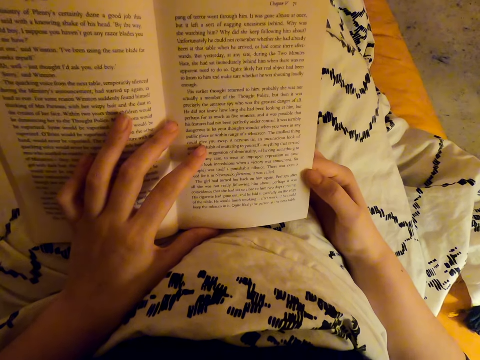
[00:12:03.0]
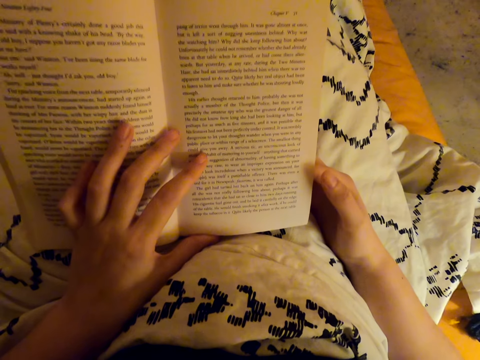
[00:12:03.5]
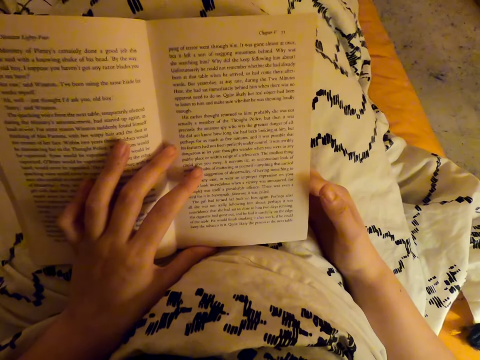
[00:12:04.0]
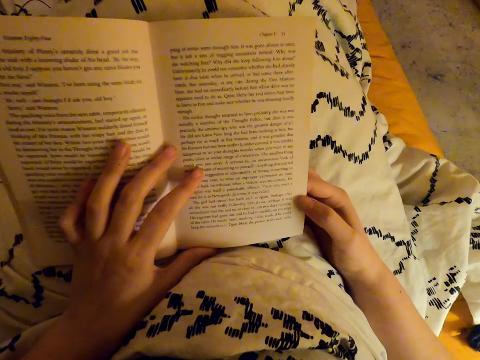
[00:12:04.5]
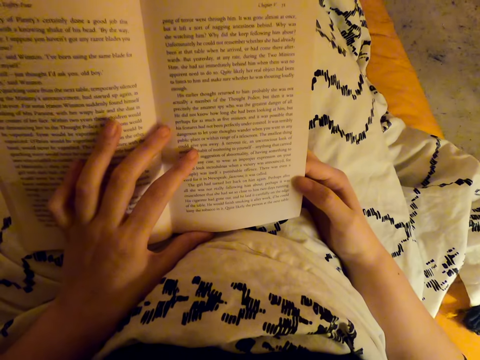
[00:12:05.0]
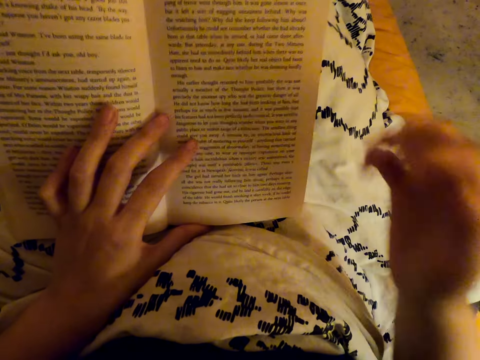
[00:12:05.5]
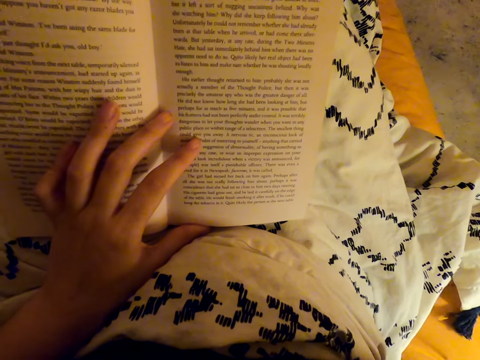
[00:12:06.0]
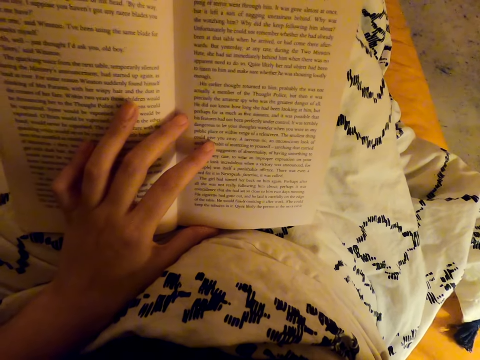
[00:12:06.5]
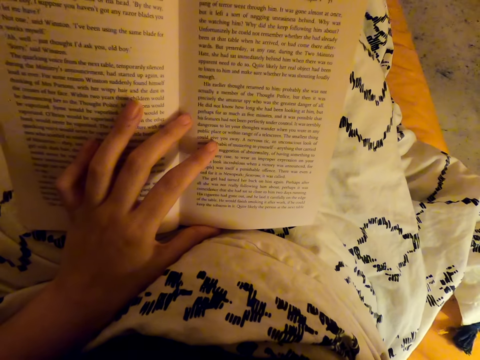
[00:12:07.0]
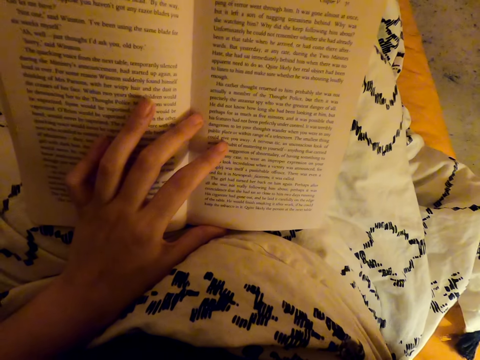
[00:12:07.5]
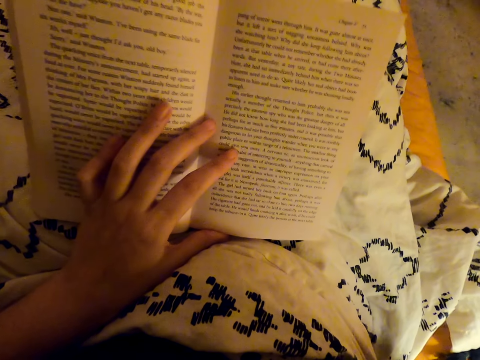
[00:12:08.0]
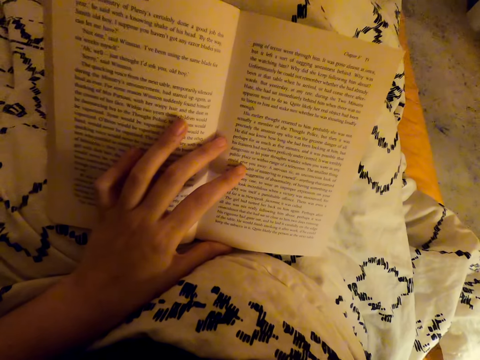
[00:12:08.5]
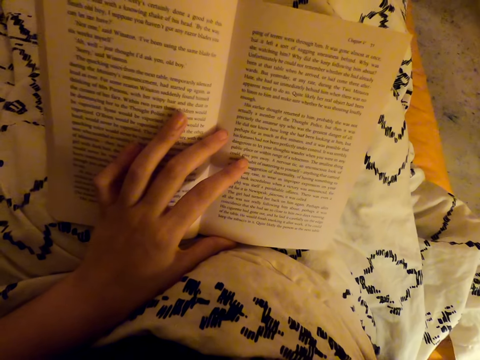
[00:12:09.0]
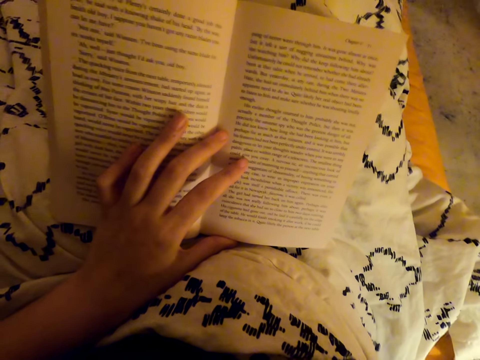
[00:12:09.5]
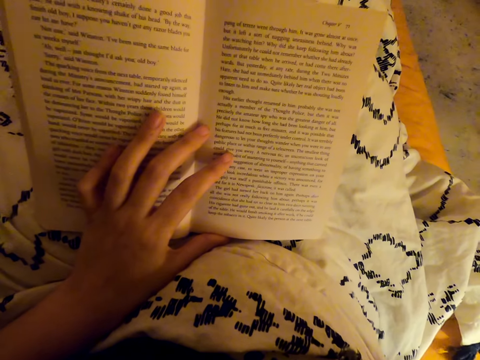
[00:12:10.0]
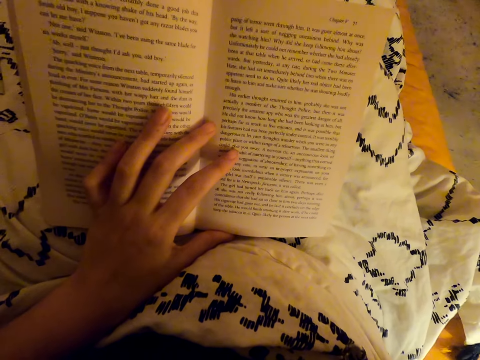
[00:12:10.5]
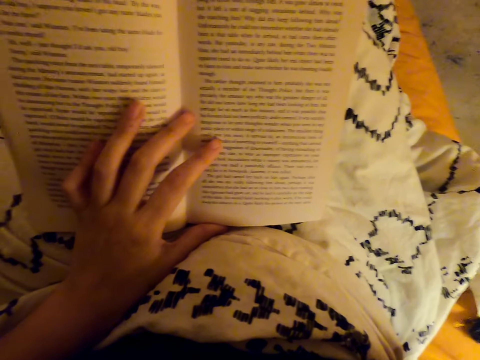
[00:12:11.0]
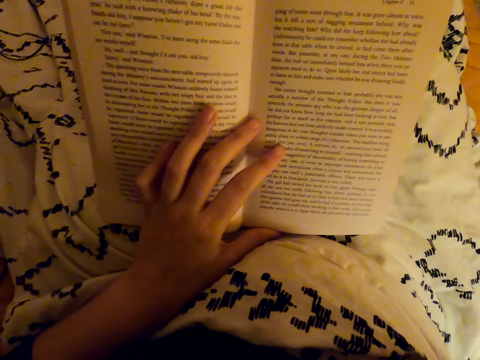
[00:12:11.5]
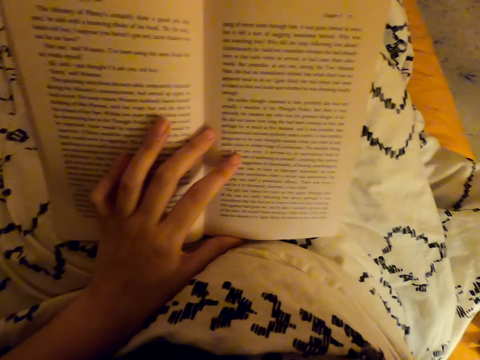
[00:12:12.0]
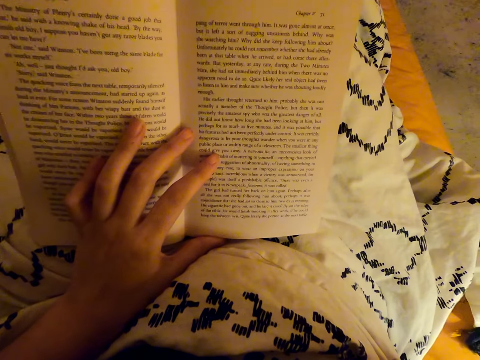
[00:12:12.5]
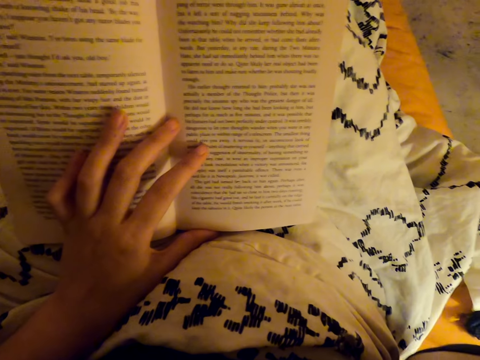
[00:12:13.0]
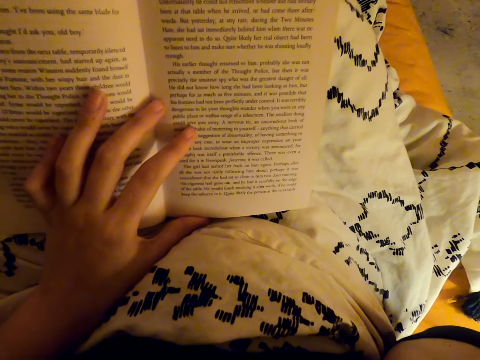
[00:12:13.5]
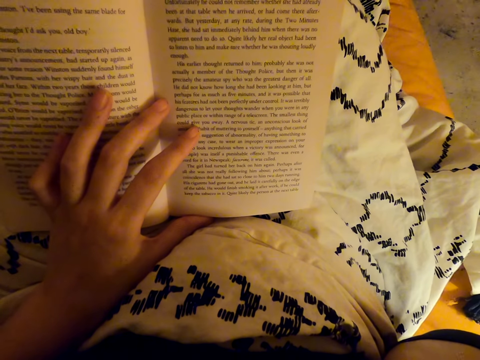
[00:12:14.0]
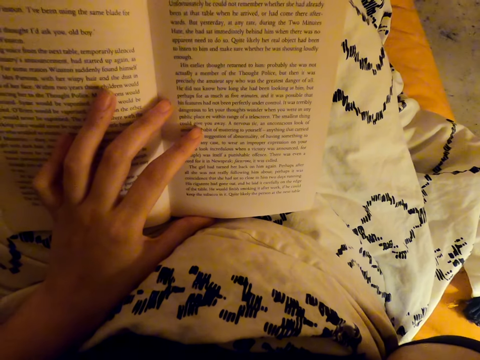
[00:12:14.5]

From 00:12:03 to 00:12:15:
The camera wearer raises a hand. They fix the camera.

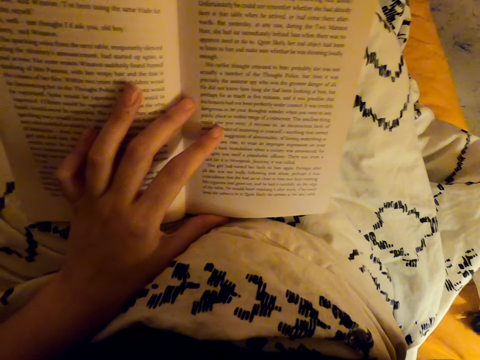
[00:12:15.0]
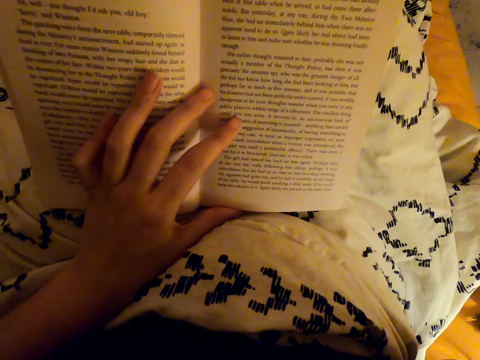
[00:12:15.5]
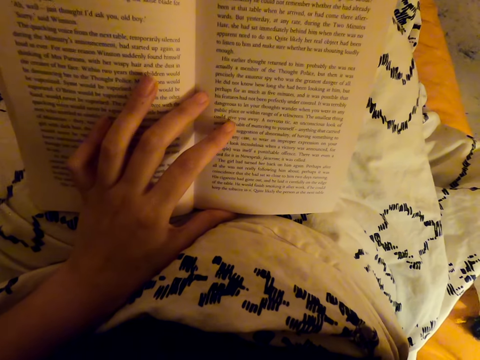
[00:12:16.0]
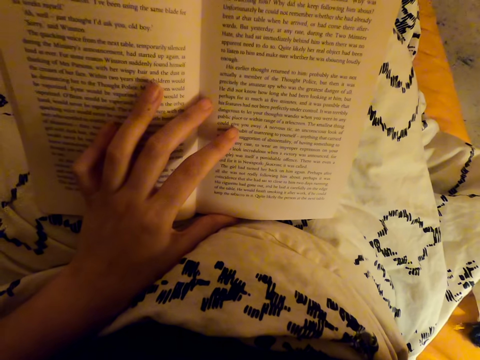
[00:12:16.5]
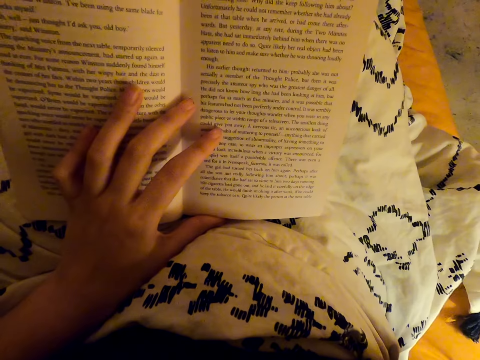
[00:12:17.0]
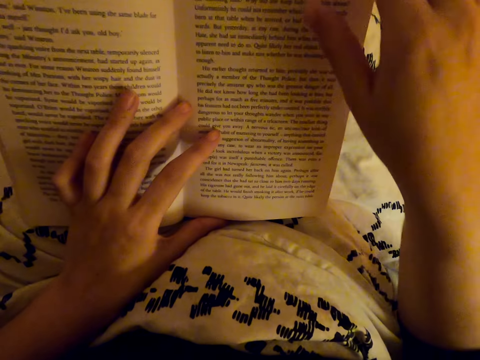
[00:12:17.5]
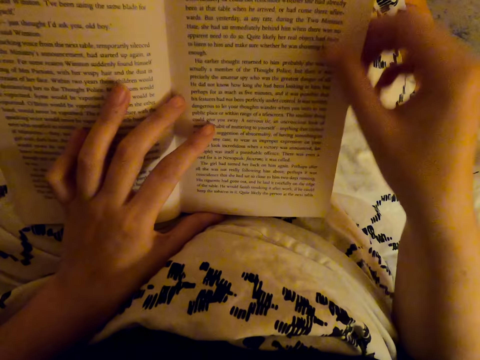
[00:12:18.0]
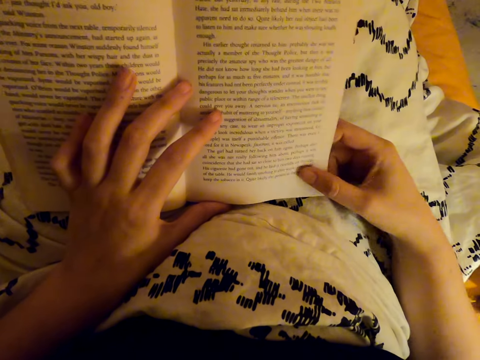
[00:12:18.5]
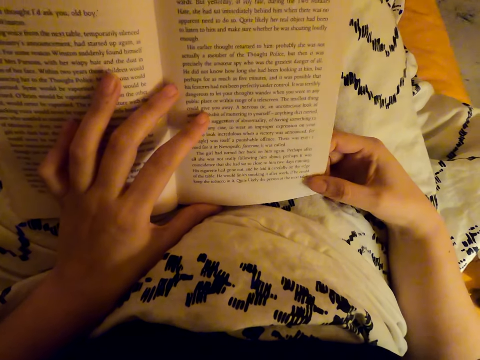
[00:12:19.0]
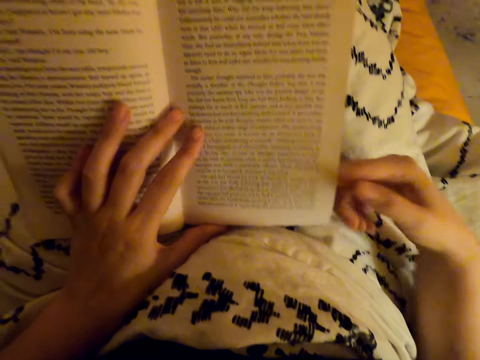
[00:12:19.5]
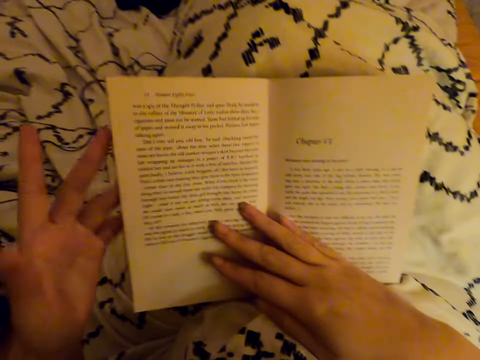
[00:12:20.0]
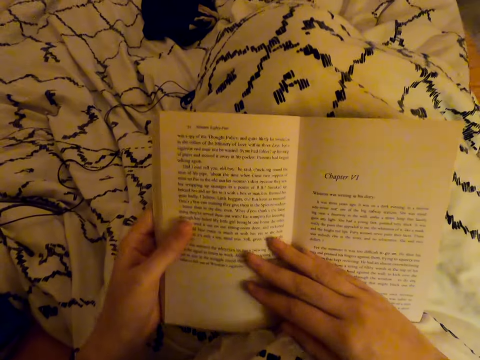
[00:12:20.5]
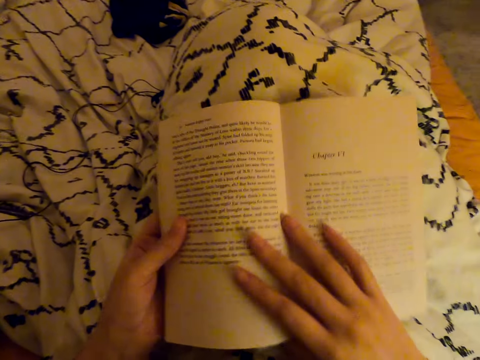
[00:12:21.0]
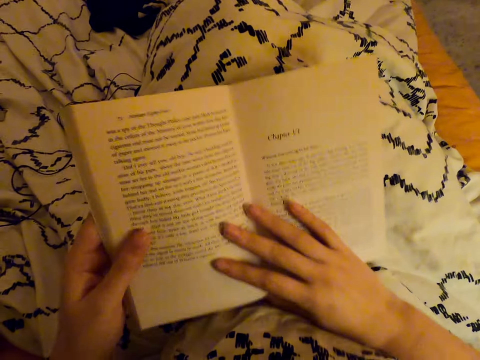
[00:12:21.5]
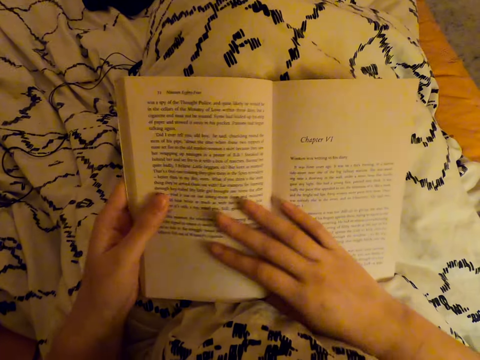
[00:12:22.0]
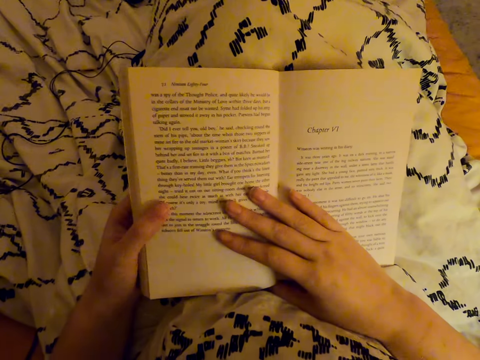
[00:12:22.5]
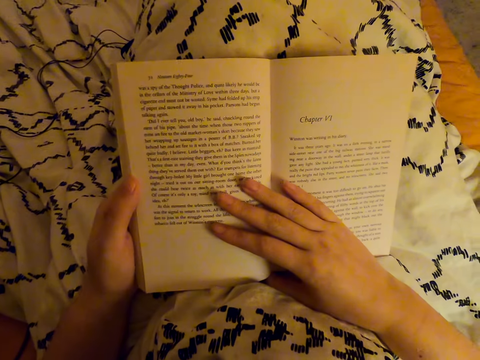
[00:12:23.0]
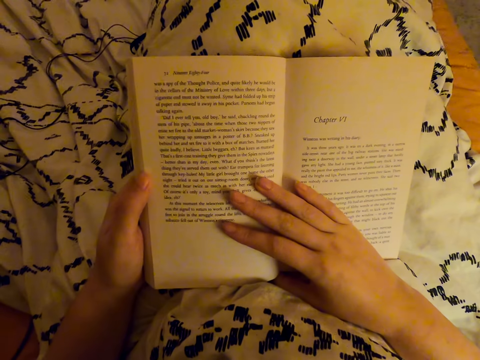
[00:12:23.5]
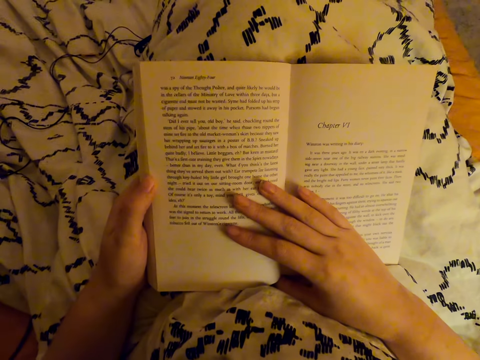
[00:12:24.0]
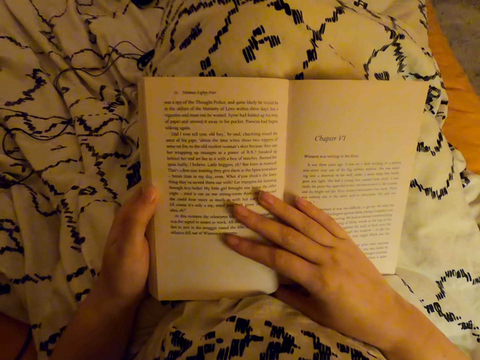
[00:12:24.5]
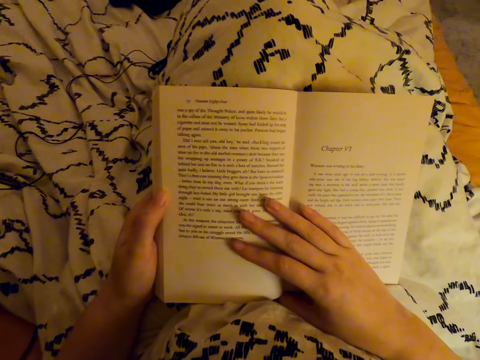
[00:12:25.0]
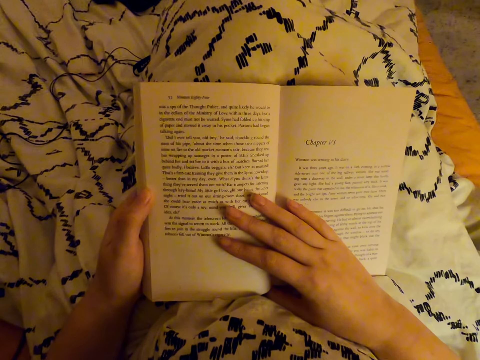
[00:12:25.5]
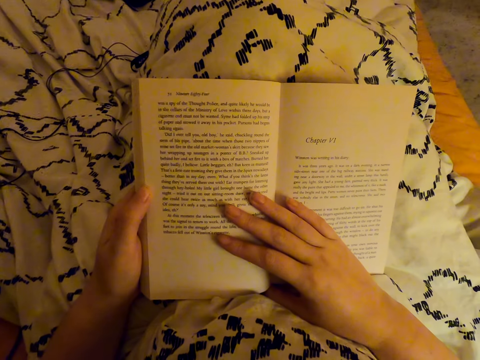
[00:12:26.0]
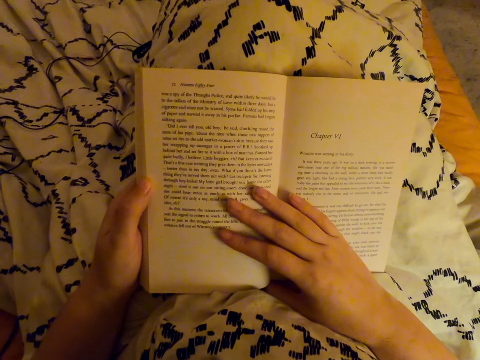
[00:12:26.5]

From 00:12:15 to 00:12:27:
The camera wearer reads the book. They select a page. They flip the book. They scroll to the book. They read the book.

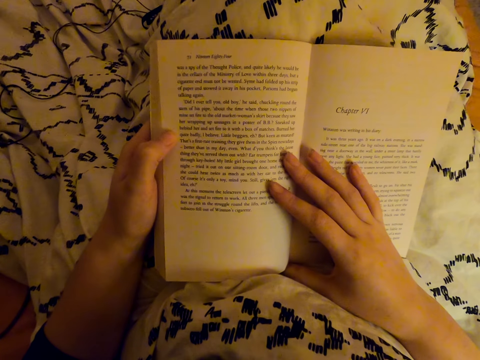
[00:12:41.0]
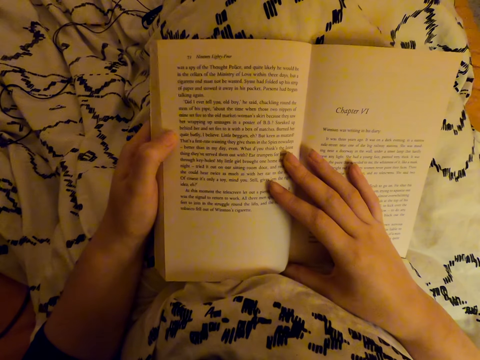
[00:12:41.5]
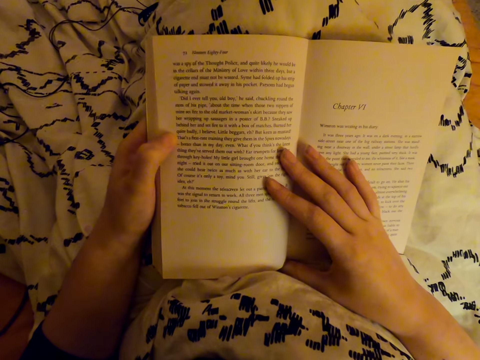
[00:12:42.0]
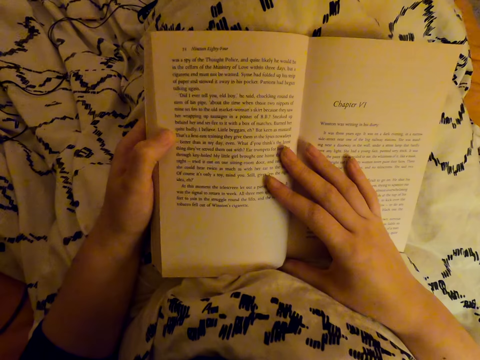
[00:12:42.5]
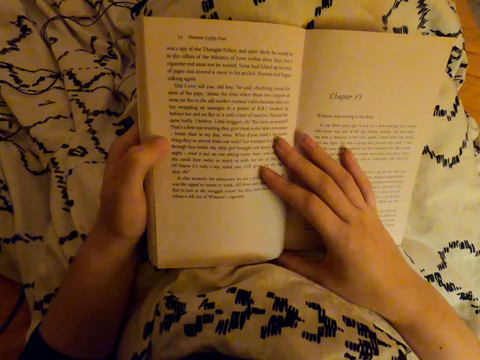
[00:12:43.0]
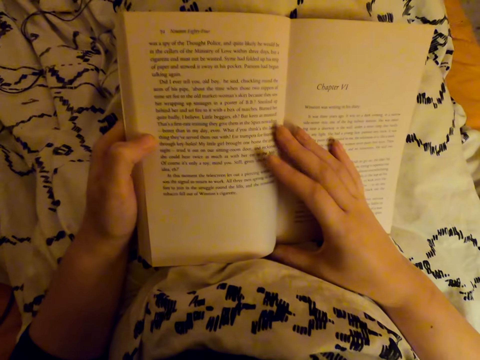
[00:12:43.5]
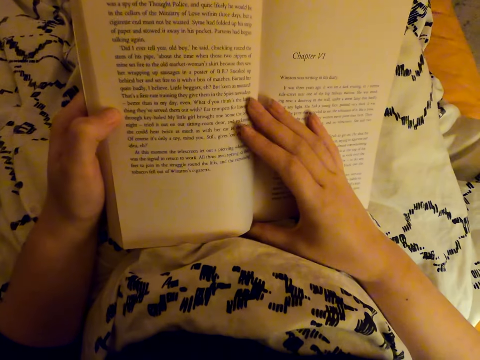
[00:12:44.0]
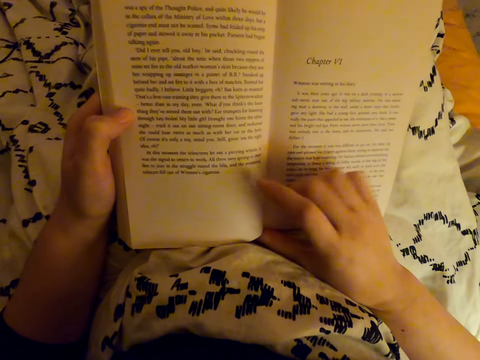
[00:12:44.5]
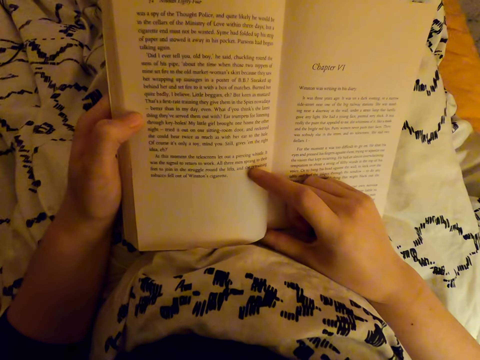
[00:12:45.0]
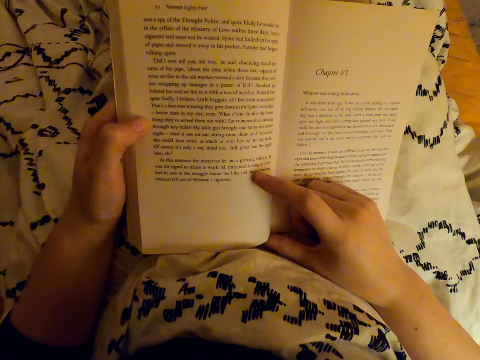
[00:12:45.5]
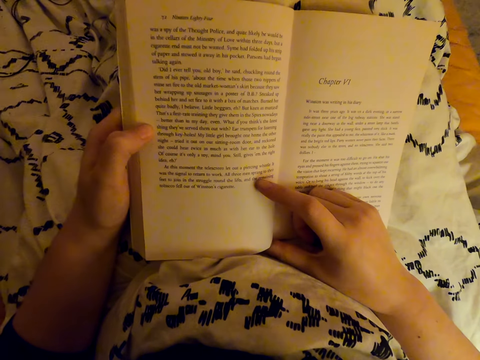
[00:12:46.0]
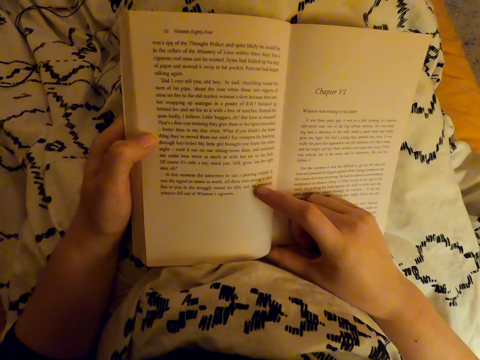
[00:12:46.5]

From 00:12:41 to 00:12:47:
The camera wearer points at the book.
